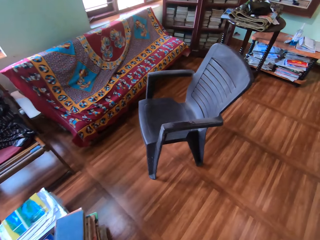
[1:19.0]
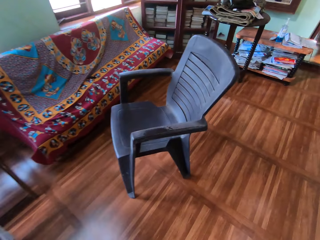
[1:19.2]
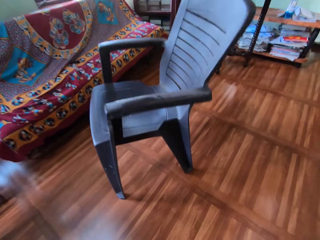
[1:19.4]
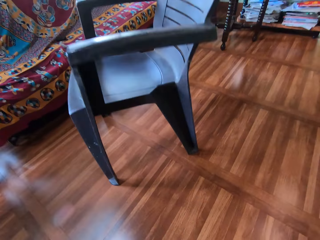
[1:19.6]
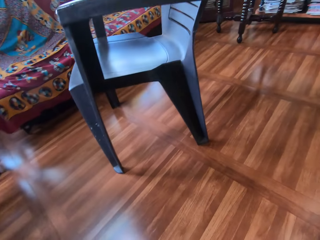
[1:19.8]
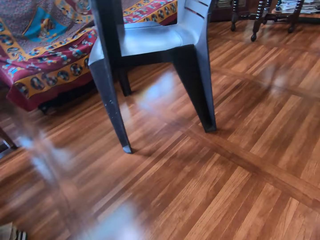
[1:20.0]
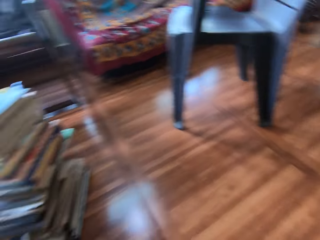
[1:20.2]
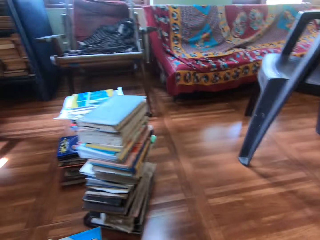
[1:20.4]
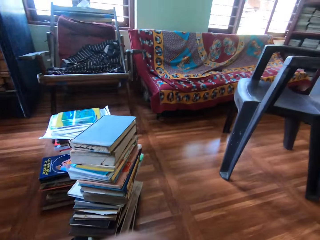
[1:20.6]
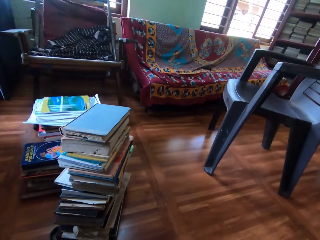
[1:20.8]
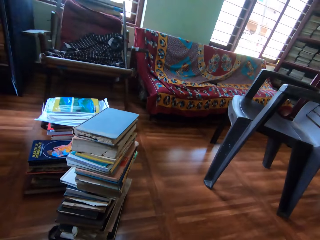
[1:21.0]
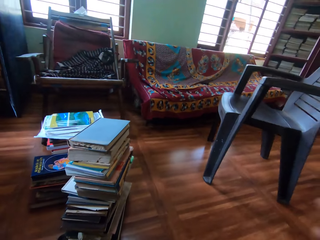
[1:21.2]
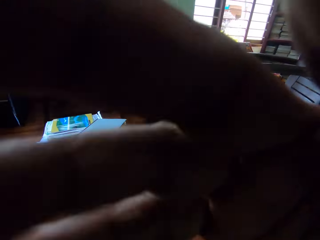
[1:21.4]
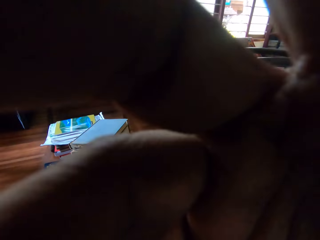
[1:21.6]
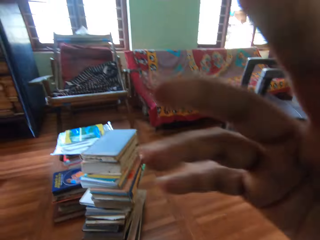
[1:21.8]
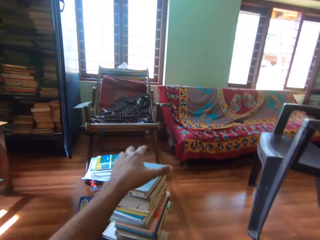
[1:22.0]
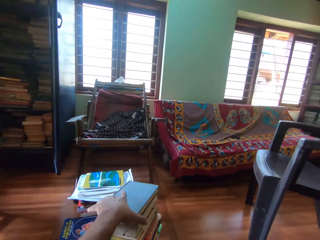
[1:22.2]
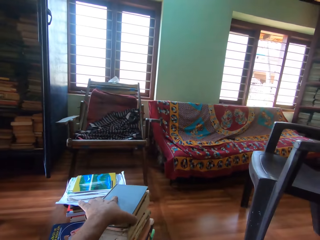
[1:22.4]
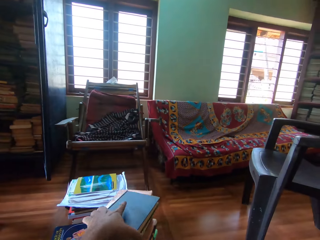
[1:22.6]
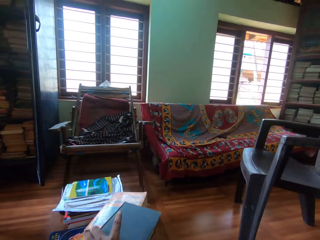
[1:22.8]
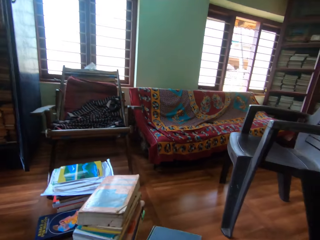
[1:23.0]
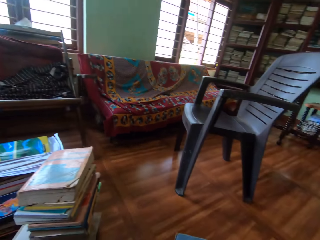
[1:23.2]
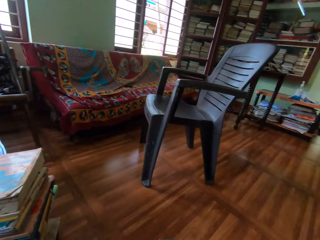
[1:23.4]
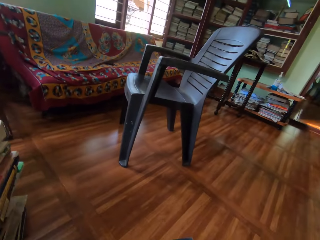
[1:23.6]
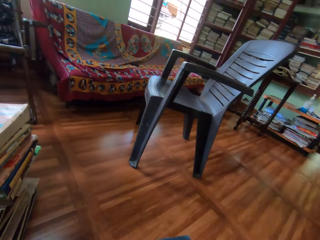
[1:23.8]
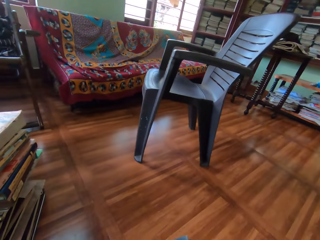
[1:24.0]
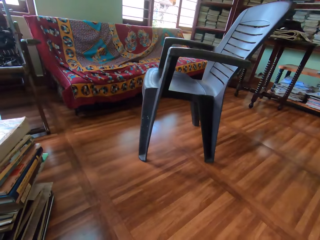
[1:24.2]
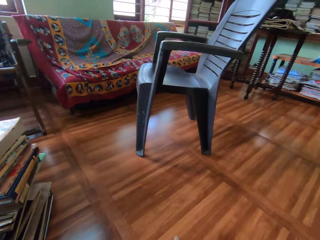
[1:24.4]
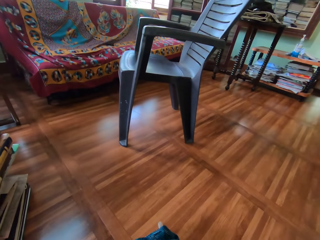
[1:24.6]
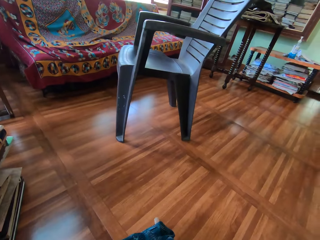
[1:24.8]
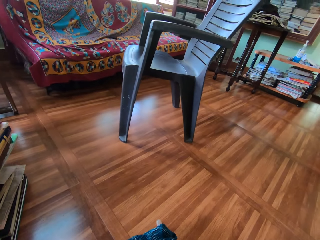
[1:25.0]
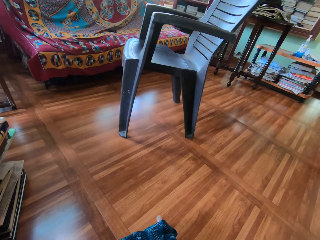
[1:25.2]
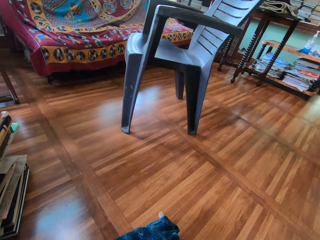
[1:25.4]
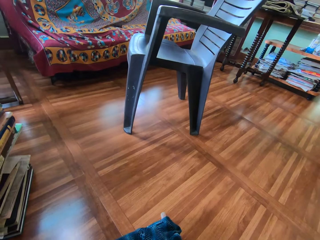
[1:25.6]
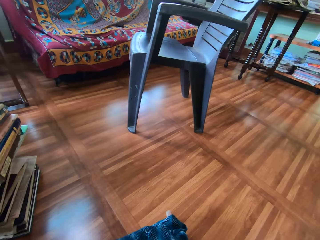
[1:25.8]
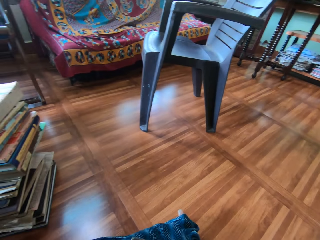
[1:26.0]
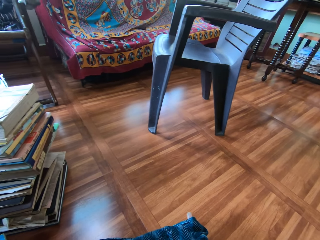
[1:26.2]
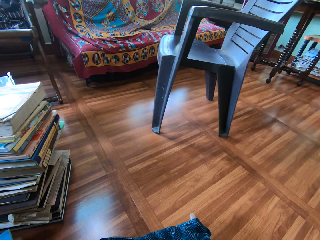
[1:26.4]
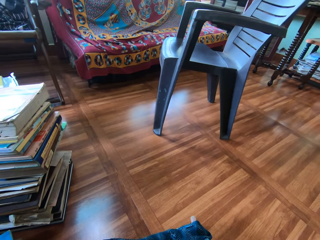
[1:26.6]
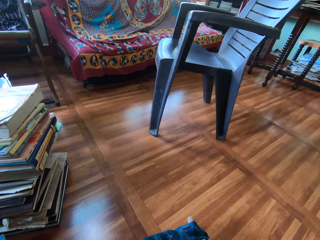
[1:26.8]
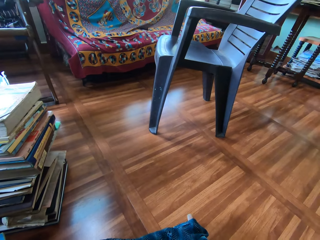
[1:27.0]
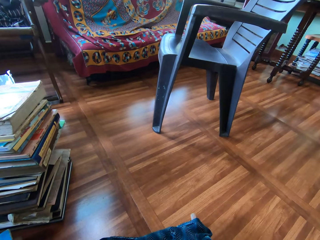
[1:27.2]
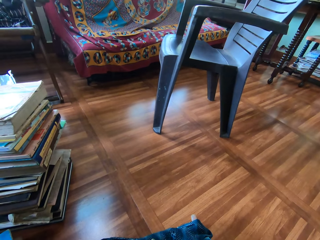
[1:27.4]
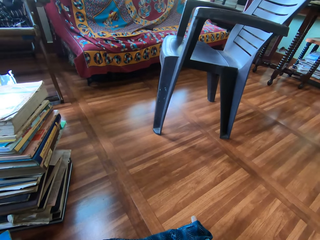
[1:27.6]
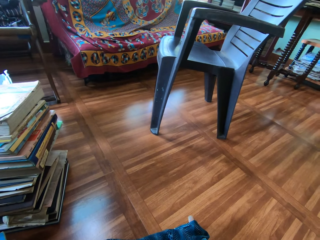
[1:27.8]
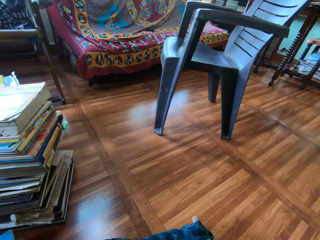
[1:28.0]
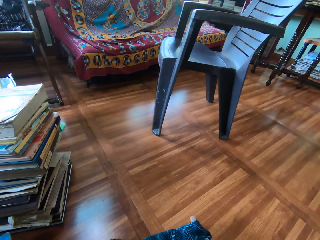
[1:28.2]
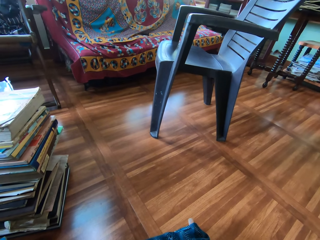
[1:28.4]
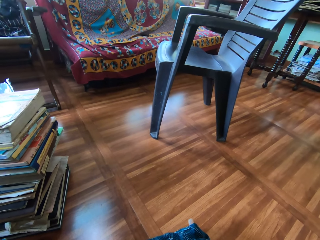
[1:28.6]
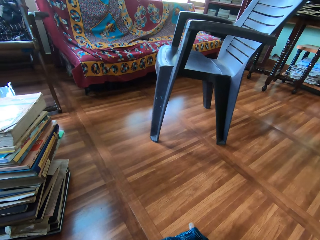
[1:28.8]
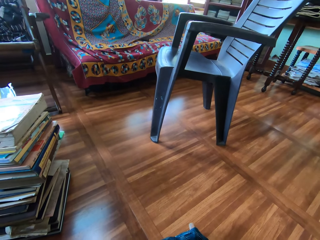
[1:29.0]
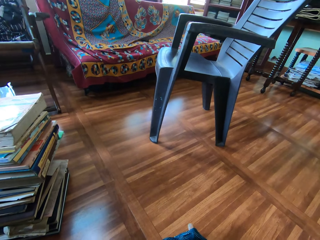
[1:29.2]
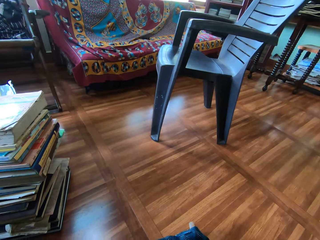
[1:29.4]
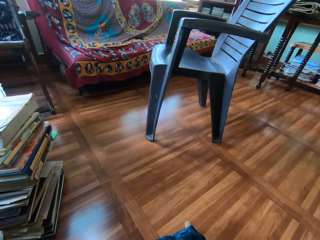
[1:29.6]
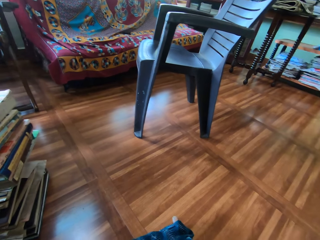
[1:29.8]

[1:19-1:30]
The camera wearer adjusts the camera on his head with his hands. He picks a book from the pile of books on the floor with his left hand. He fiddles with the book in his hands. He opens the book.

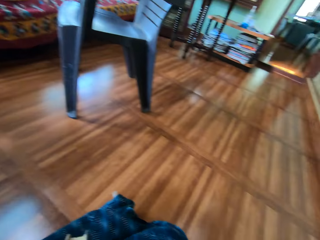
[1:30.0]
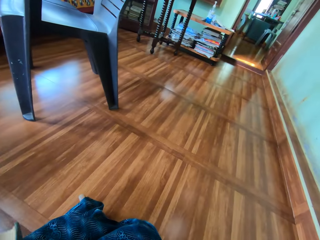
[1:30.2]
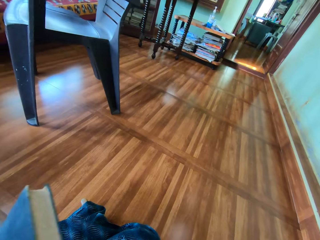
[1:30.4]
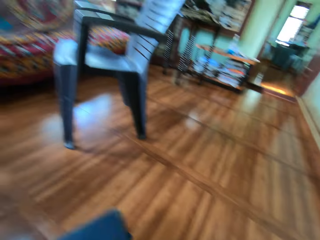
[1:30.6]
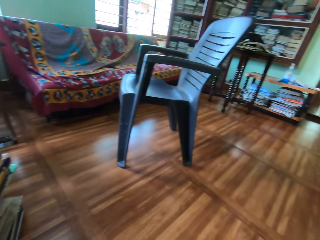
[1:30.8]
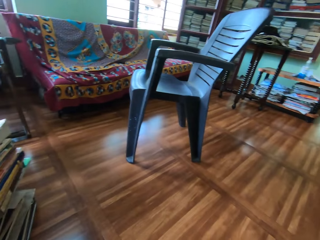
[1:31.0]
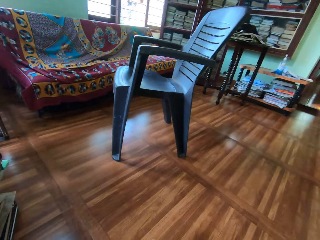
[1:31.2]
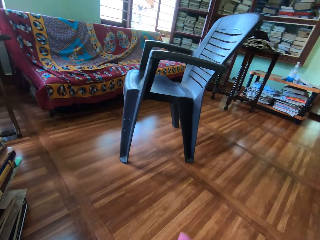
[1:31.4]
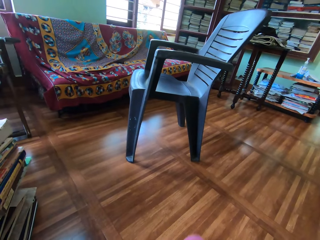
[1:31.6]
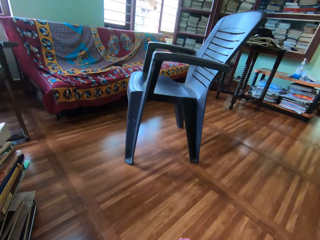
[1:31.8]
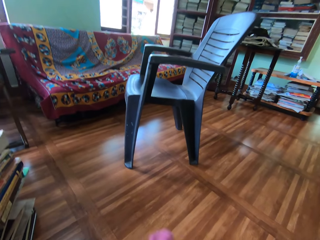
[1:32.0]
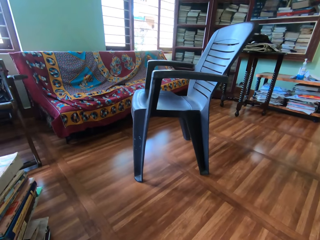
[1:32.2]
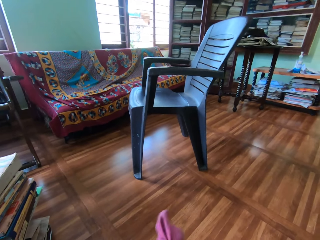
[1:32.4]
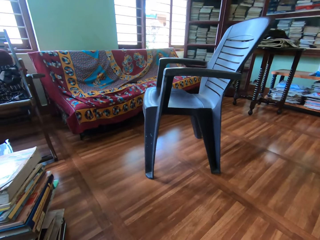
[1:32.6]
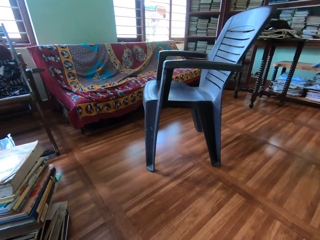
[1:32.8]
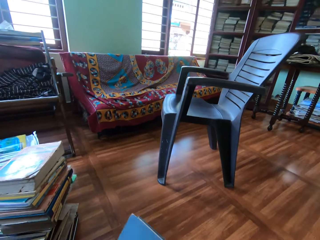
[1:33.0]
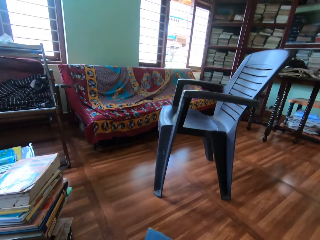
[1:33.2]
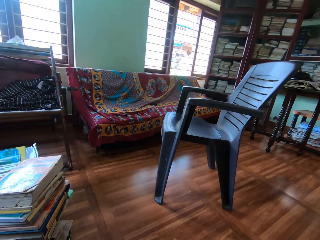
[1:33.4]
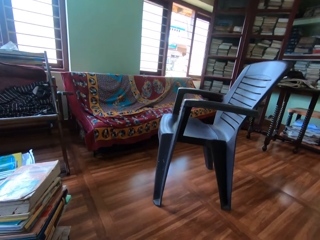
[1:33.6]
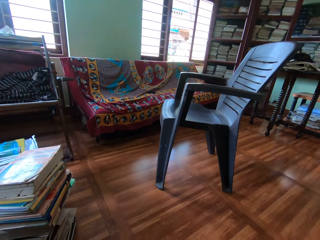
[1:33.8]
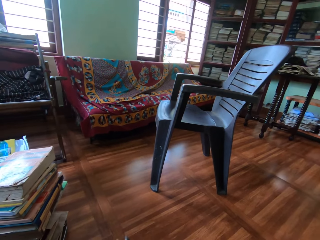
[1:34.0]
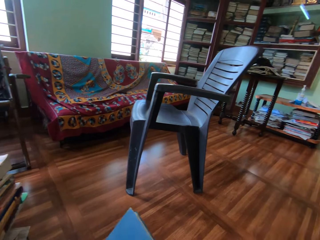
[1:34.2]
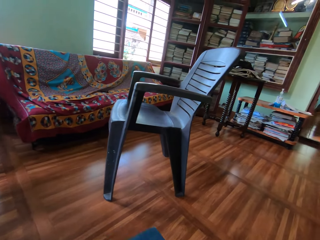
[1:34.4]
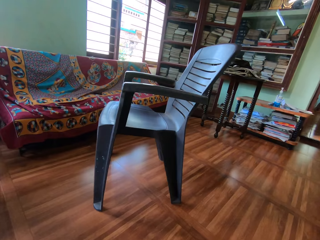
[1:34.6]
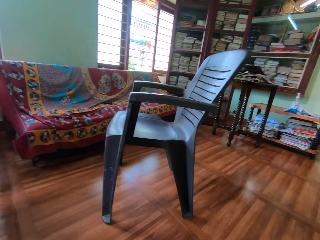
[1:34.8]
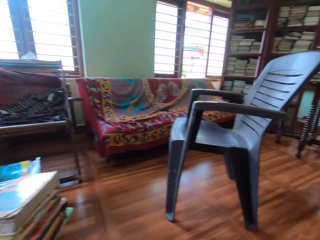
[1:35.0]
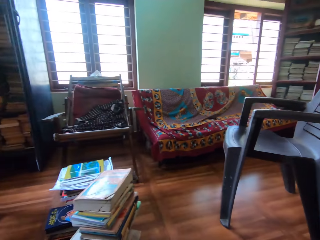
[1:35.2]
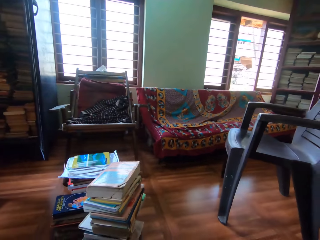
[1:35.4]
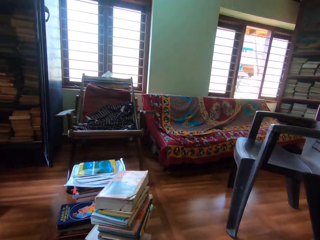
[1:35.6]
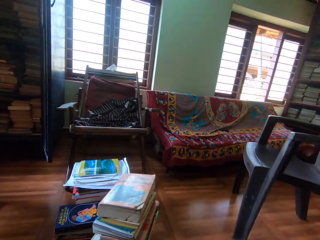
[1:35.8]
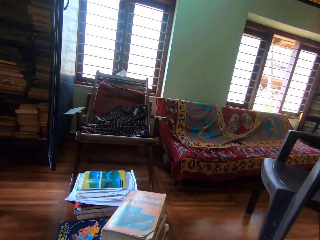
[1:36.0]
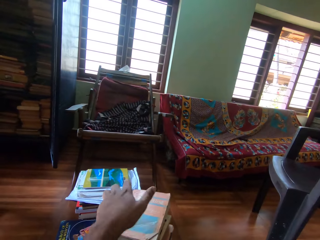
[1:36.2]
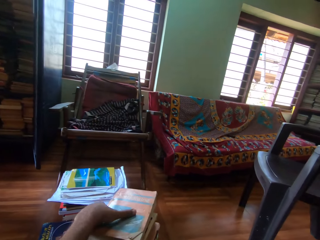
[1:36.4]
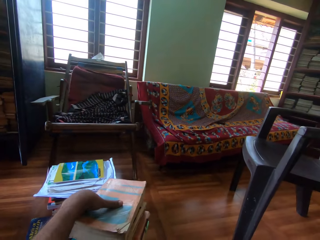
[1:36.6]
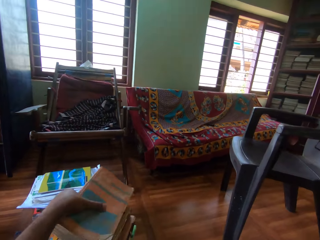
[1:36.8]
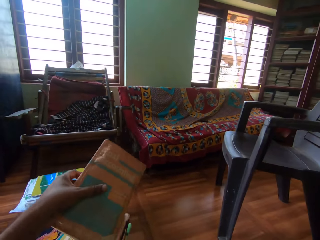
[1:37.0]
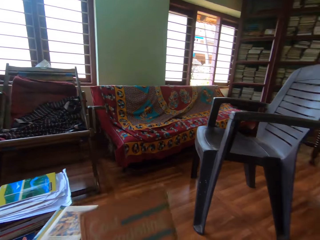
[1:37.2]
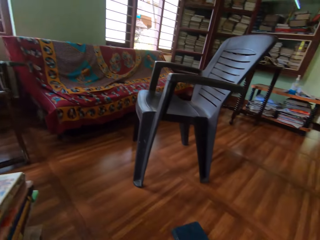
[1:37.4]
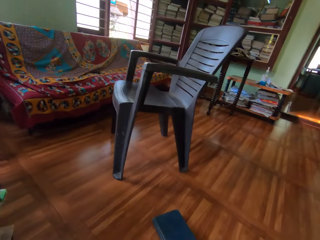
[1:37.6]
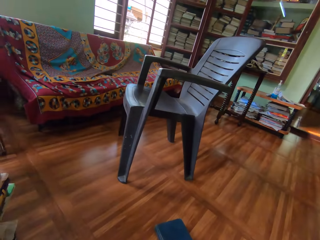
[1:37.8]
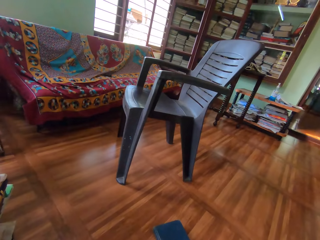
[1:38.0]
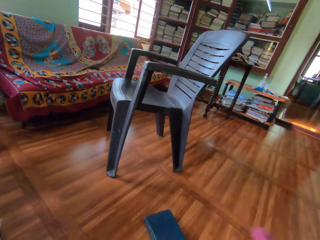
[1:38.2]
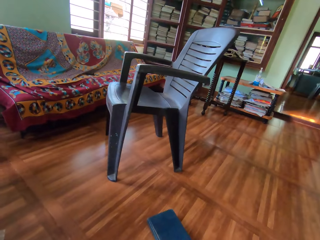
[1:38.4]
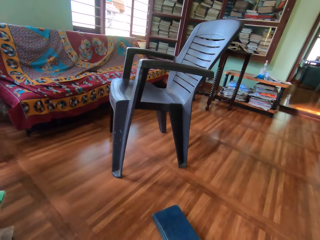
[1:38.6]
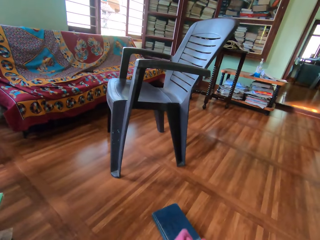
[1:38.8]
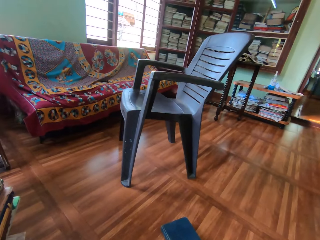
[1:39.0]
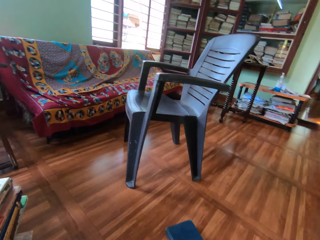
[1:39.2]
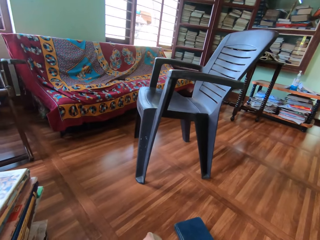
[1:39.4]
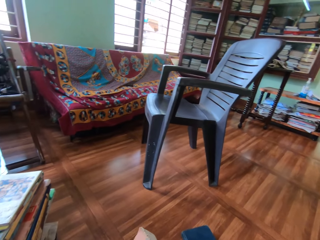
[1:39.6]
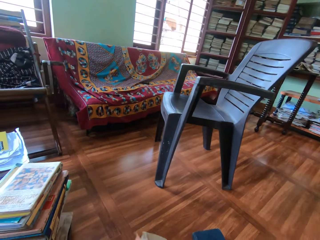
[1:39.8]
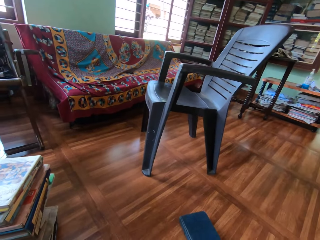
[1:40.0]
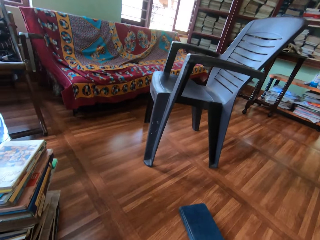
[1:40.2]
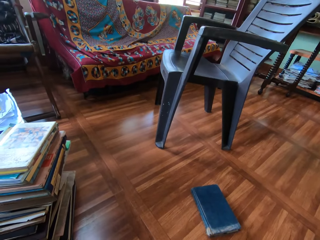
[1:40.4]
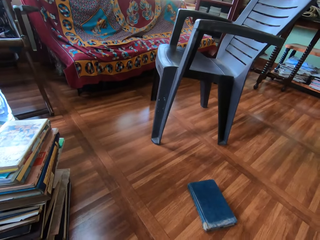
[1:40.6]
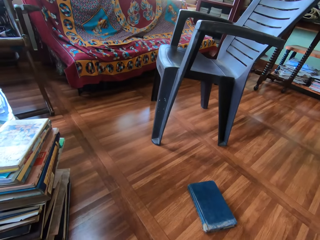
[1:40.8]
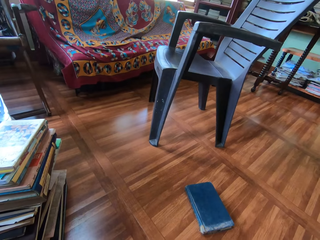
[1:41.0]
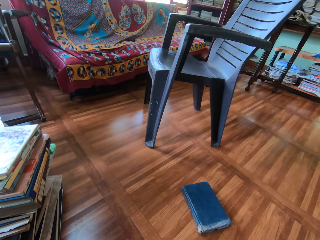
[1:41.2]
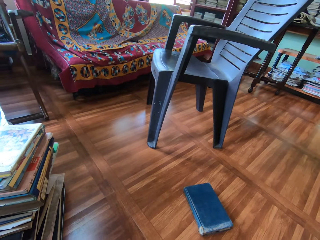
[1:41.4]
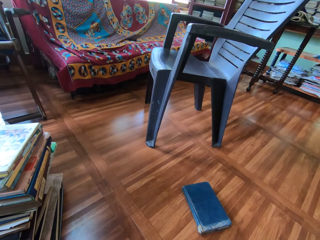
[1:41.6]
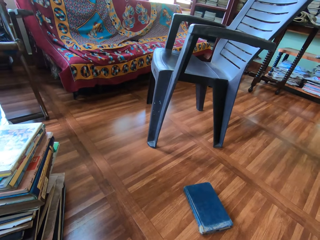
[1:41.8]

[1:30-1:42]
The camera wearer cleans the book with the napkin in his right hand. He drops the book on the floor with his left hand. He picks a book from the pile of books on the floor with his left hand. He cleans the book with the napkin in his right hand.
